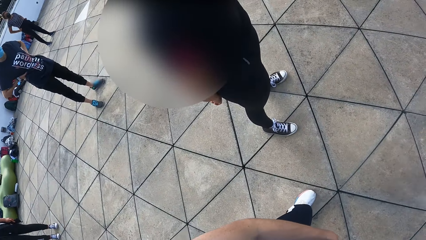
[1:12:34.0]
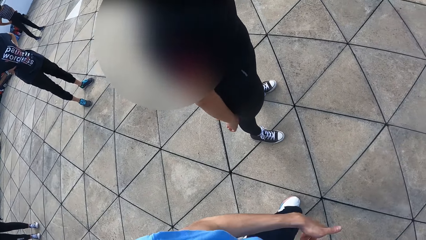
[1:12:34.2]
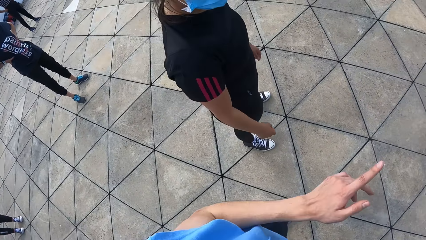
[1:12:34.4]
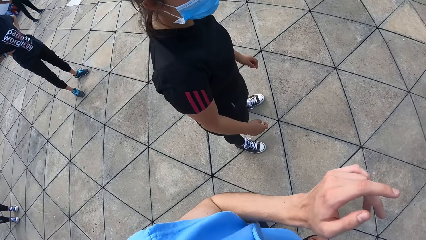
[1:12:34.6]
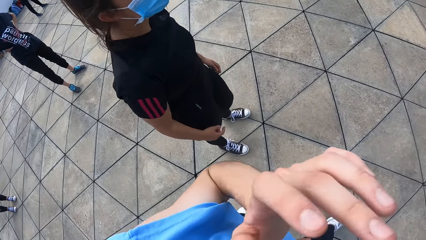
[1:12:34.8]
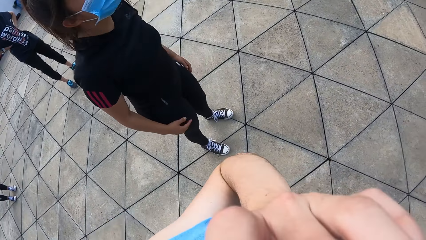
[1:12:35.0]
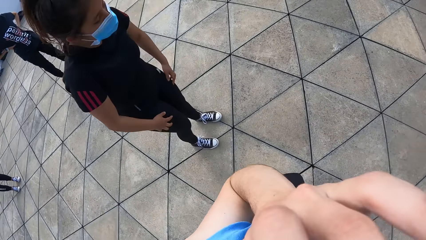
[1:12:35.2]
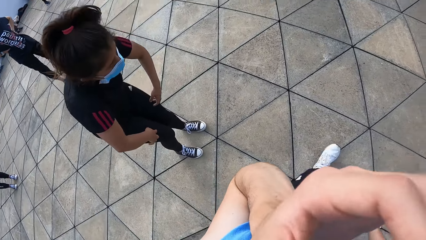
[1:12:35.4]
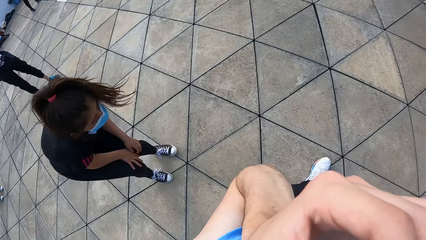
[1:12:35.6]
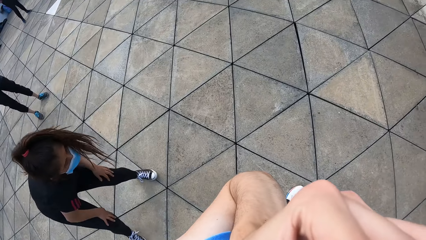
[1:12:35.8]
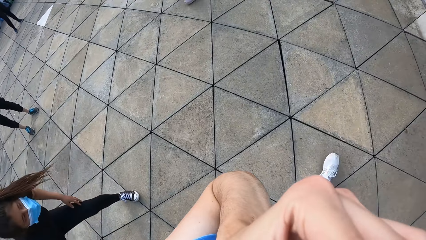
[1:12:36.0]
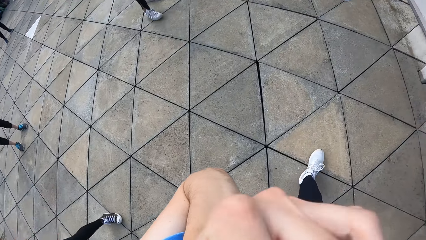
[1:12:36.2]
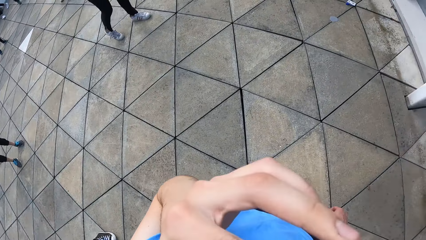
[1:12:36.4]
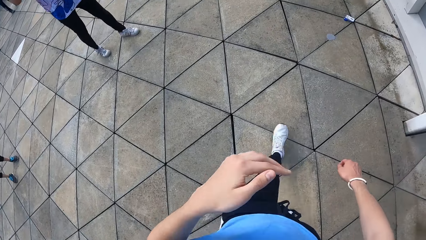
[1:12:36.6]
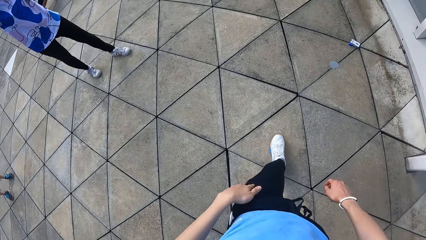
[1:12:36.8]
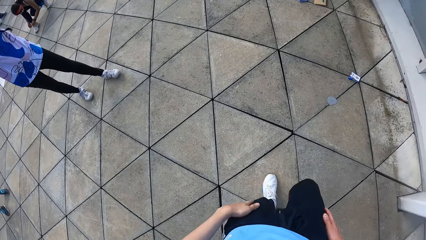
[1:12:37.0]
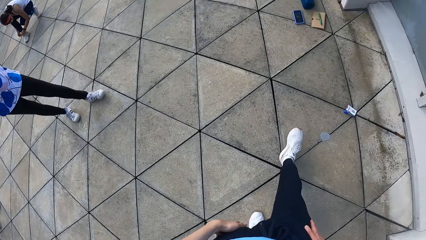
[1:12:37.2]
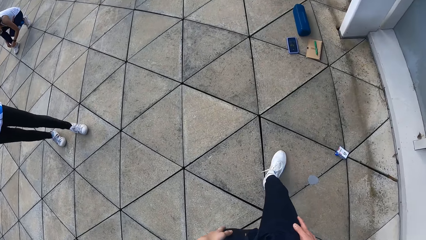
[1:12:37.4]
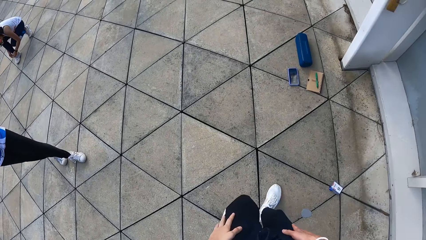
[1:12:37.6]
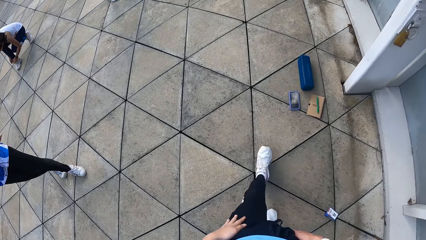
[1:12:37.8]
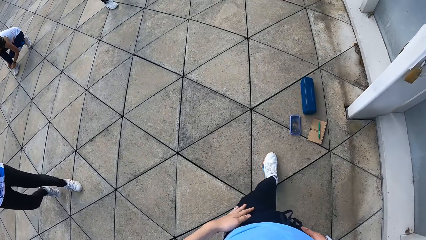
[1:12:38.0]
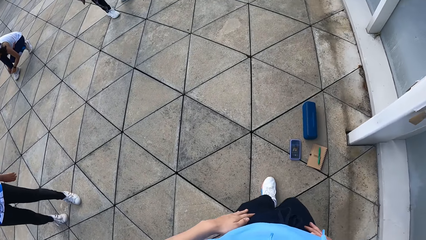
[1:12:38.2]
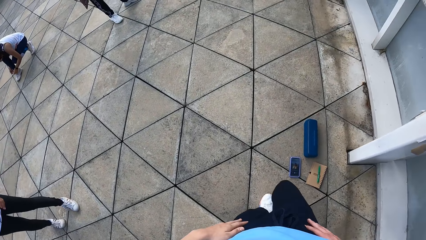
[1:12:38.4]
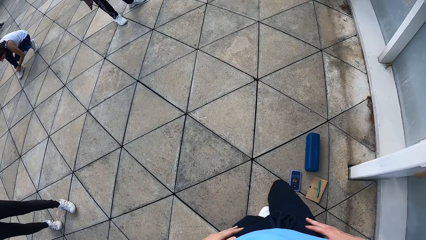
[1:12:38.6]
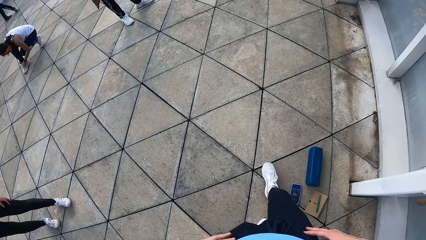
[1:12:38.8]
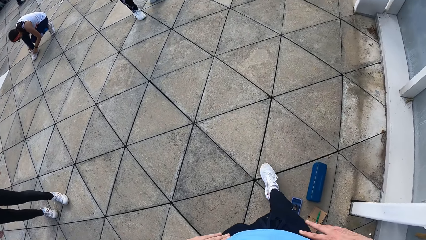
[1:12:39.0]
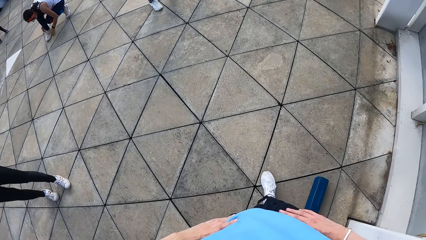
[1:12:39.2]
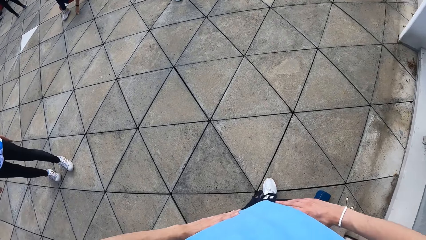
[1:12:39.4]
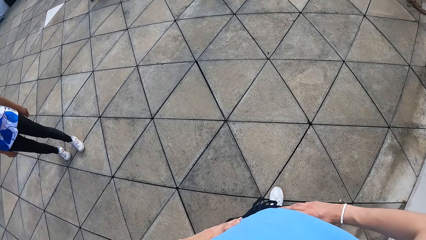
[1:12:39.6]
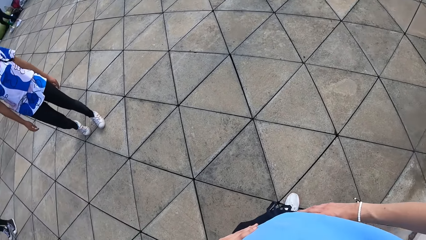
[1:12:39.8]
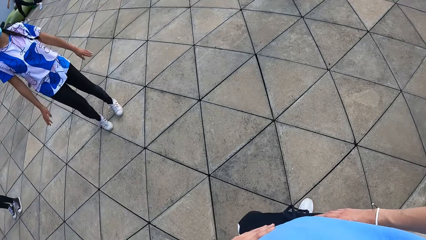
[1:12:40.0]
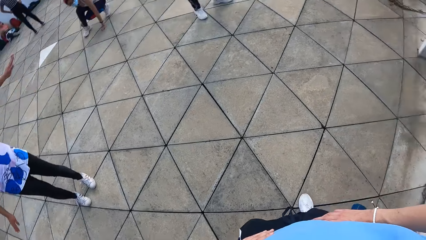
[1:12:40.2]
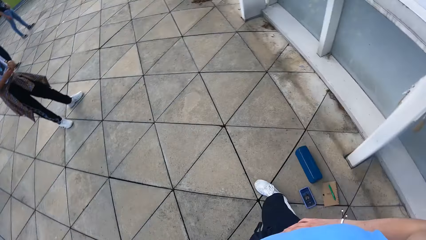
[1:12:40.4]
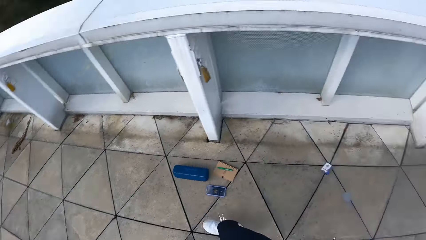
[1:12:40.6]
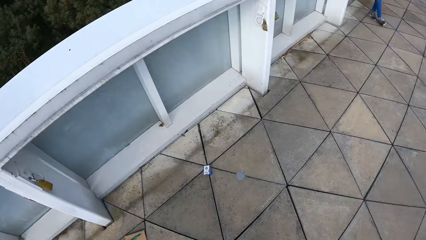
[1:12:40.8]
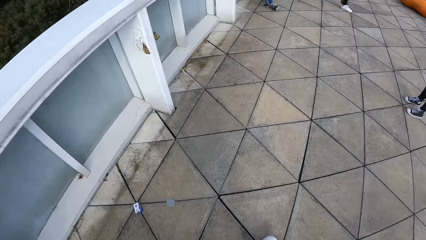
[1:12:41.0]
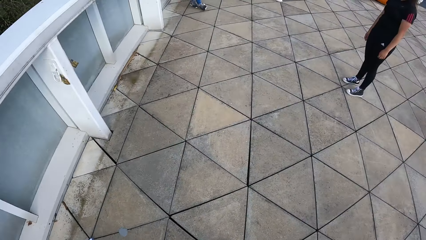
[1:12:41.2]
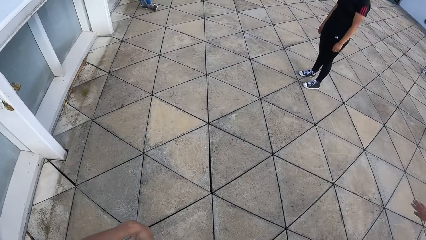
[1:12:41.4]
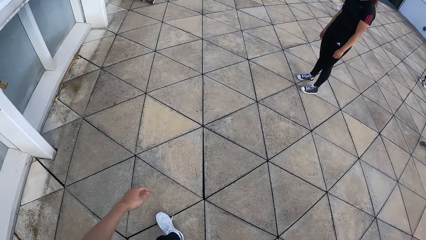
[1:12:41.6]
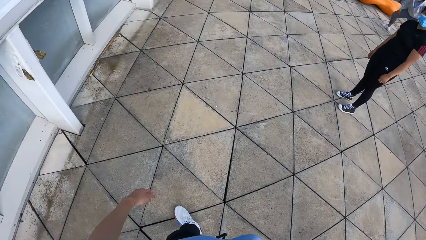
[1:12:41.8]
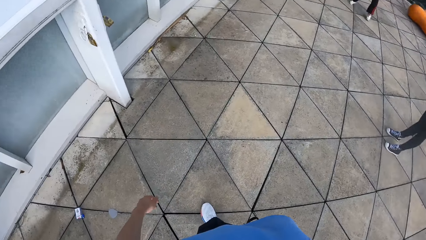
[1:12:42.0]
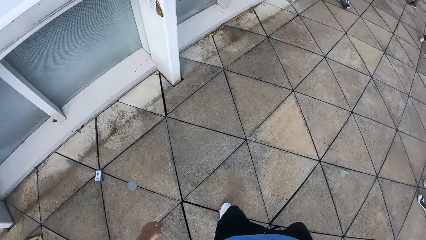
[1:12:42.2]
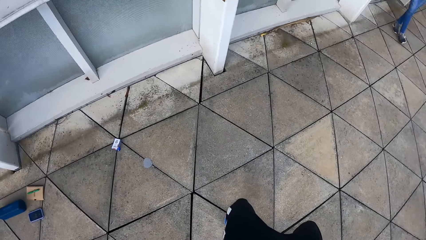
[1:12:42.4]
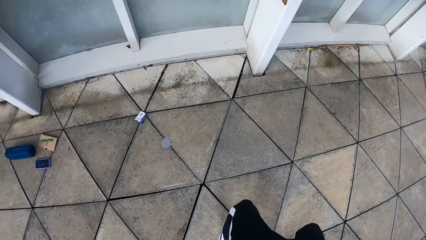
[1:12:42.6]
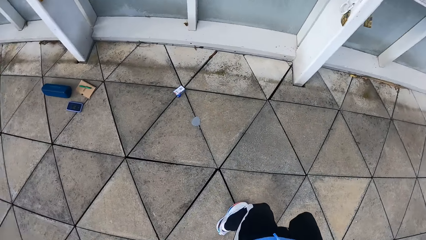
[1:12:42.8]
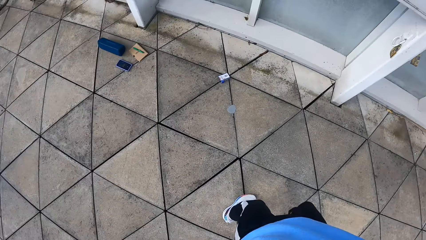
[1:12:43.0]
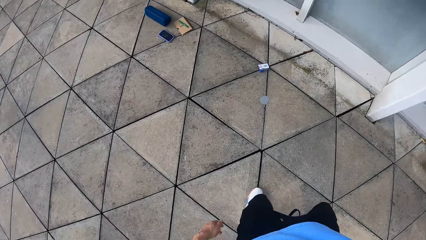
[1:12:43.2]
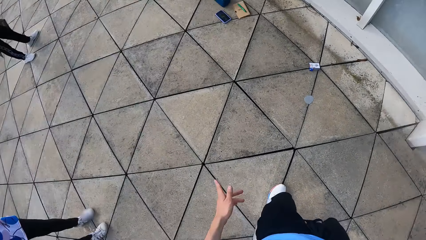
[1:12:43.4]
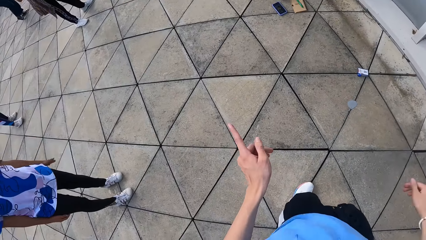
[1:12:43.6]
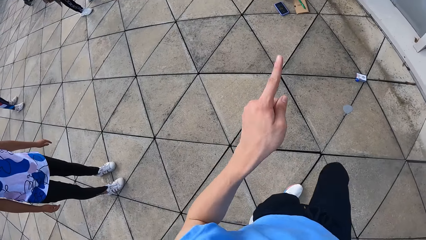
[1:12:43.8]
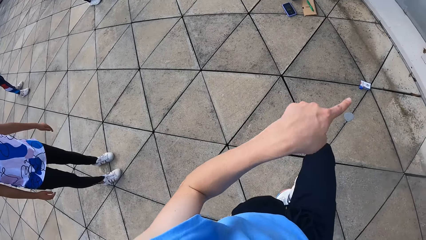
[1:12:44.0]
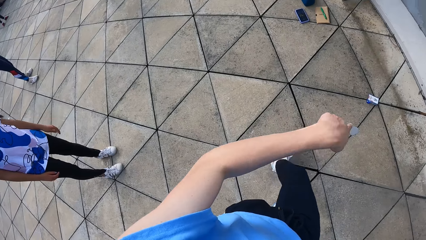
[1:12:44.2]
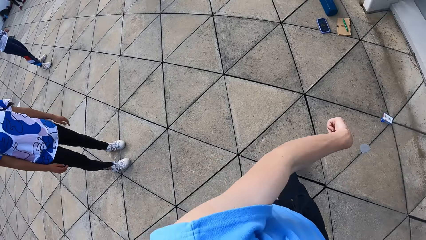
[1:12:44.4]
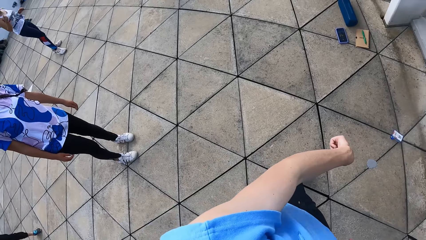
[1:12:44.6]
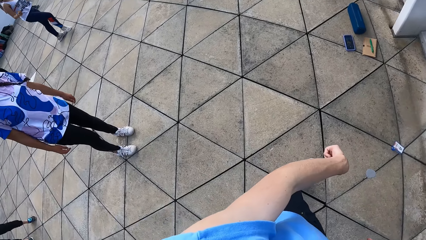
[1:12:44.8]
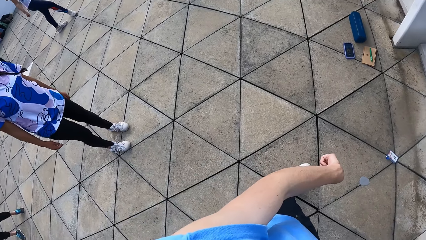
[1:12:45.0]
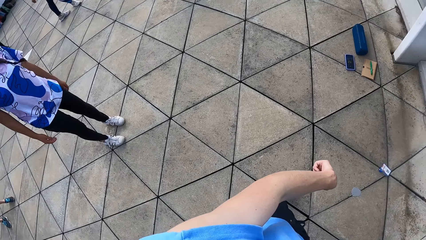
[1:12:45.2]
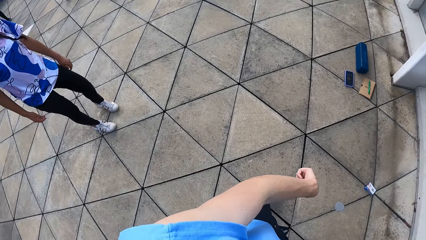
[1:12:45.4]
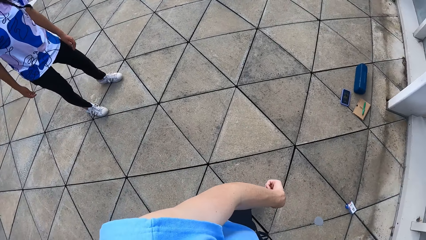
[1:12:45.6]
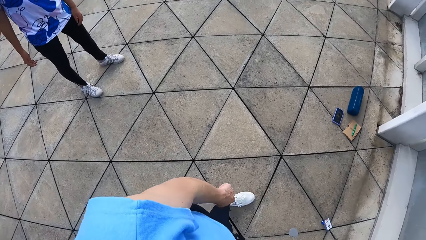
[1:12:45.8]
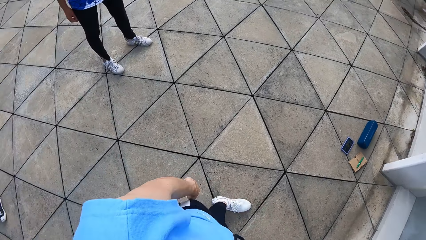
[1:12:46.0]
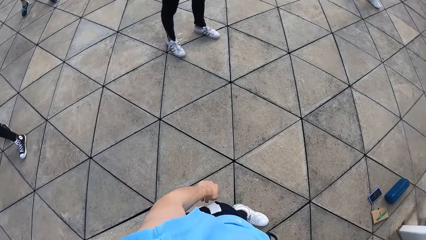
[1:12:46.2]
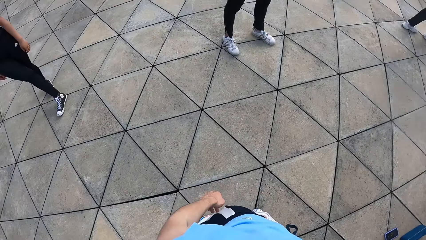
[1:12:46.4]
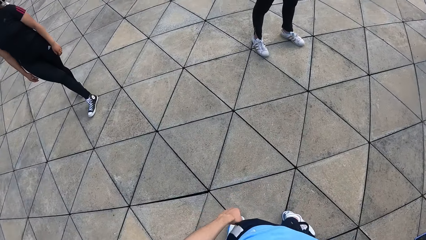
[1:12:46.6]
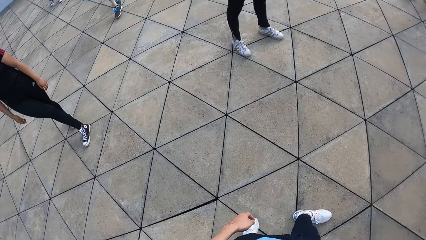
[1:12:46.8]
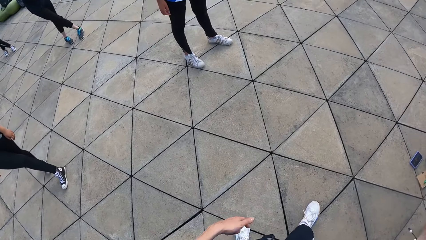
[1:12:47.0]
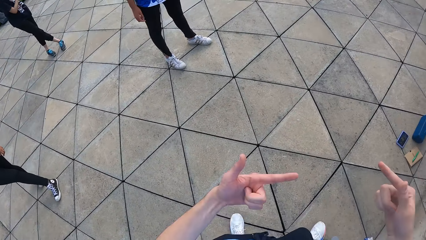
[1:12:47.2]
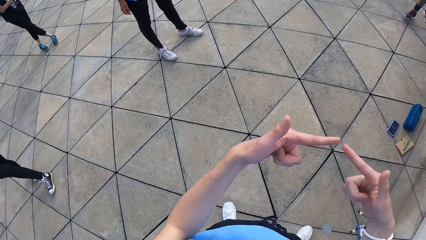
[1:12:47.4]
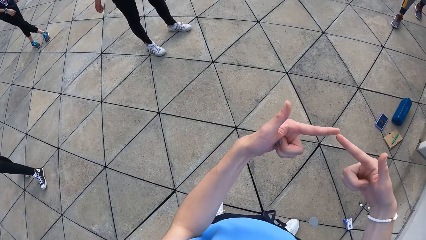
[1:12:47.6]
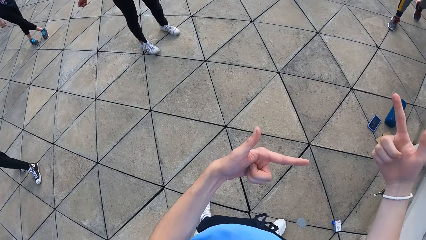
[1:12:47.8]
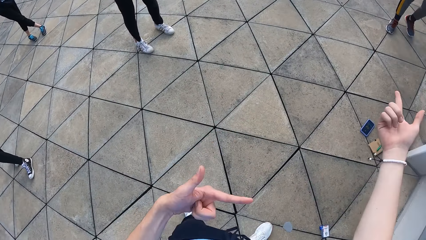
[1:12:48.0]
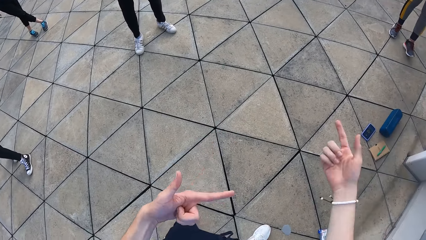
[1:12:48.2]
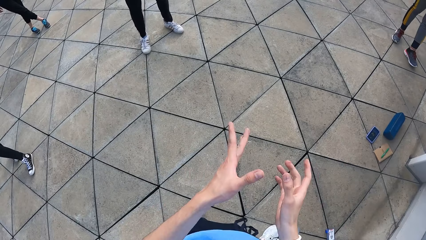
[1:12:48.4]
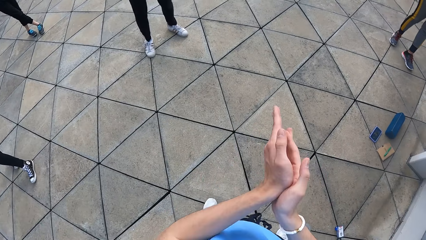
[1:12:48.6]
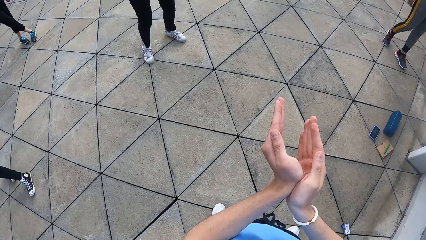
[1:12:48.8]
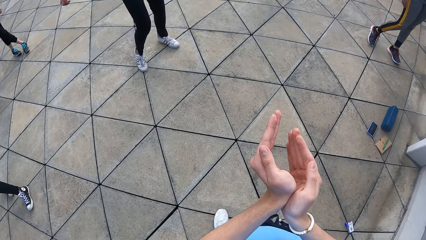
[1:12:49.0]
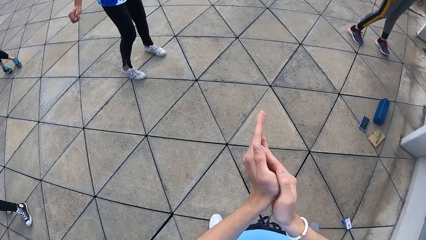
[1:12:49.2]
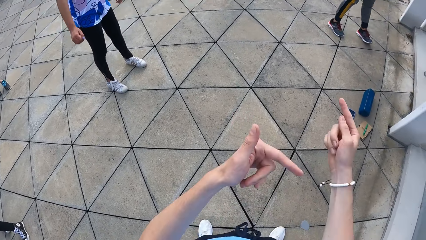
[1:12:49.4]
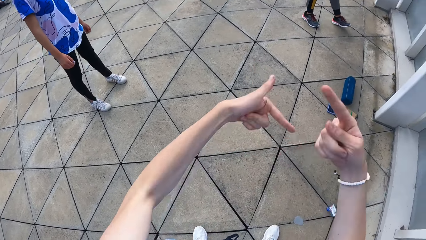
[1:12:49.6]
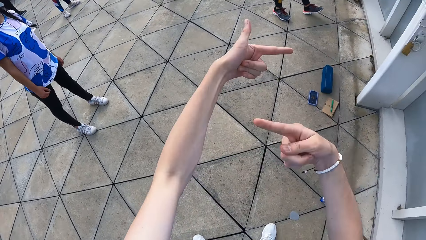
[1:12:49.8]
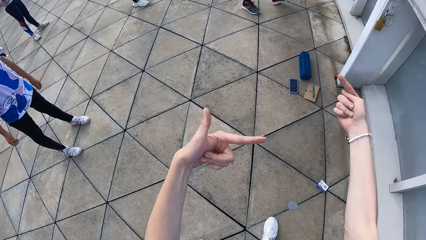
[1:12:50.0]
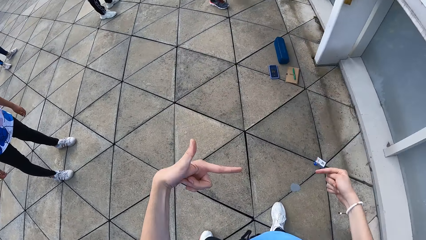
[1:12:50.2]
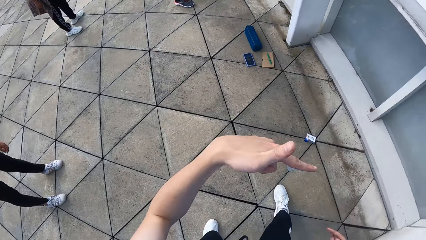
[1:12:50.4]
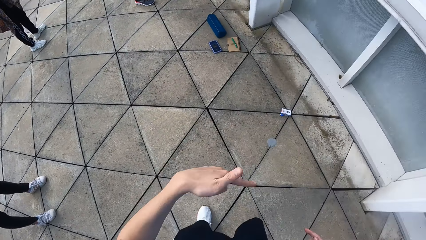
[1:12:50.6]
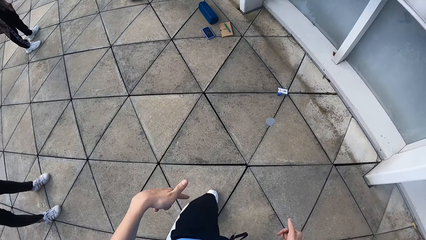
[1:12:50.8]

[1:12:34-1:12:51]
The camera wearer touches a camera on her head with her left hand. The woman dances. The camera wearer walks around the floor. She looks around the building. She does a dance move. She uses gestures.
